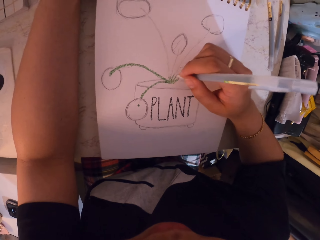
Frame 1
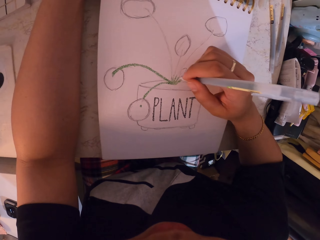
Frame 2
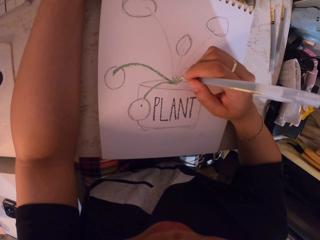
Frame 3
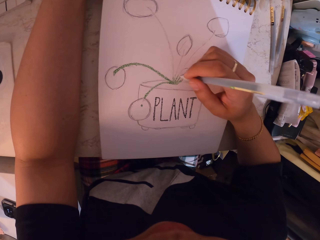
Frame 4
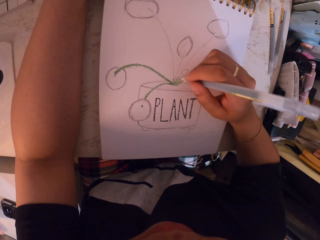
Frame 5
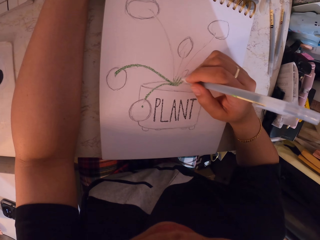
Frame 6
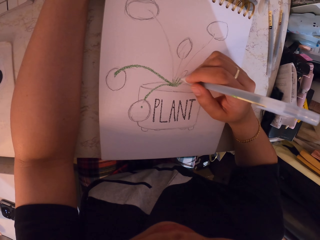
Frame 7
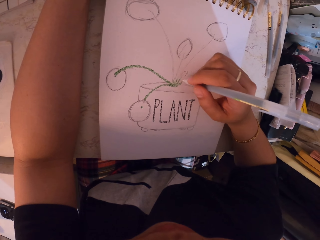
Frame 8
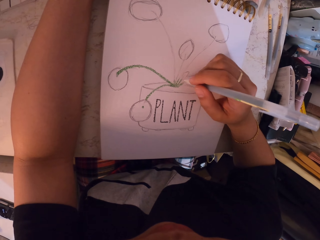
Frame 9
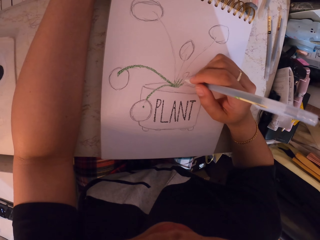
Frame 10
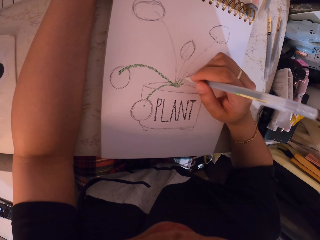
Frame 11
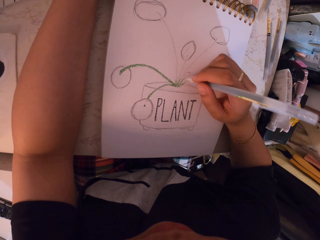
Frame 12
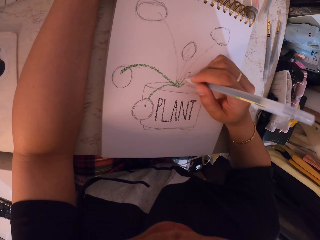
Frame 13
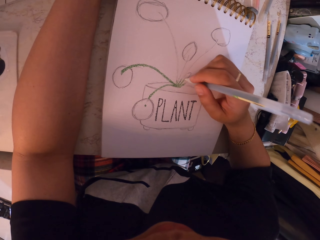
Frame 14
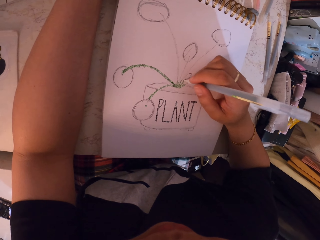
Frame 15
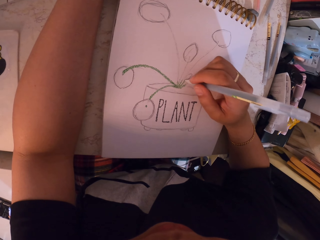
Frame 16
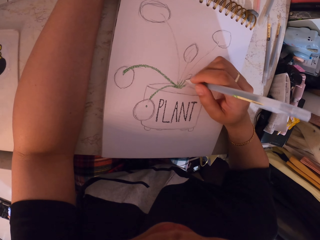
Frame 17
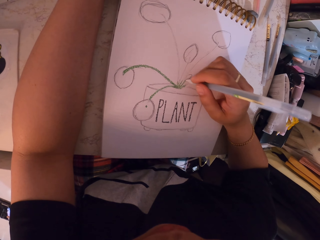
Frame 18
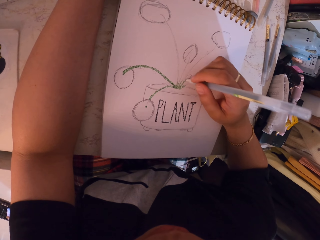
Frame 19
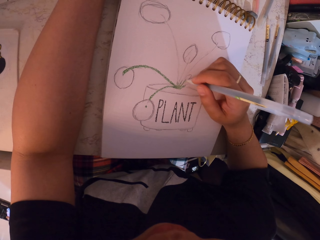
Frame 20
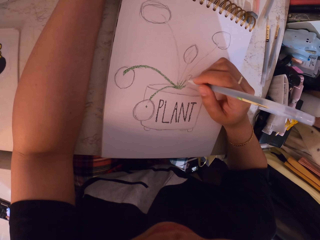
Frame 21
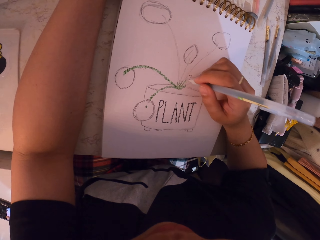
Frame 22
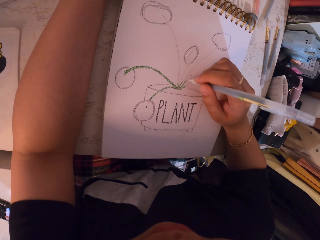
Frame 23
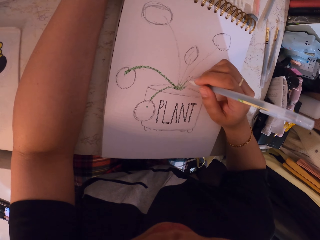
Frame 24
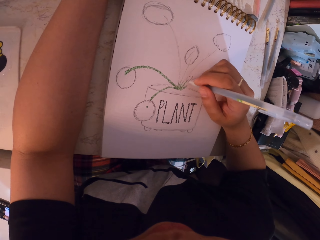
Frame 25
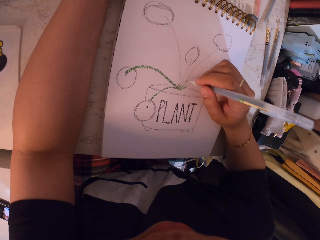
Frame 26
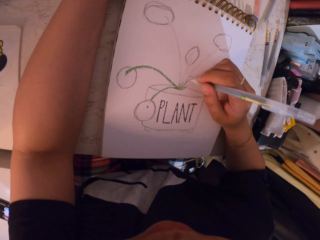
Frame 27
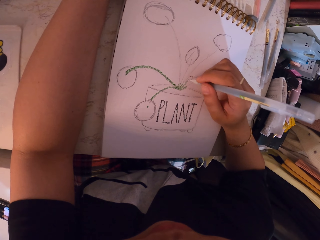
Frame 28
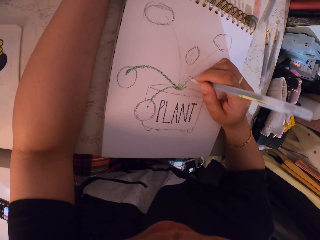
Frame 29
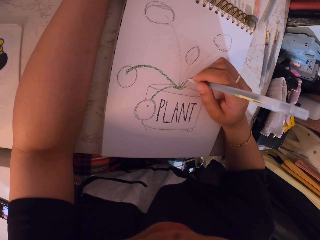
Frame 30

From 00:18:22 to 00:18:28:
The camera wearer paints the picture.

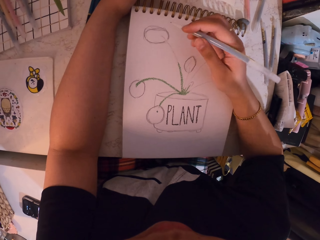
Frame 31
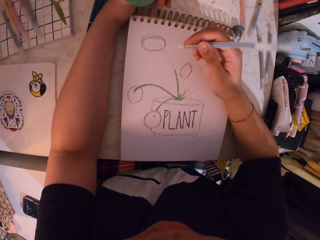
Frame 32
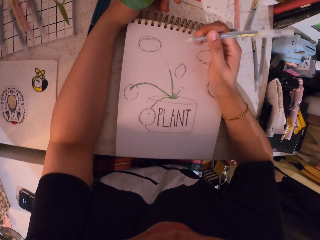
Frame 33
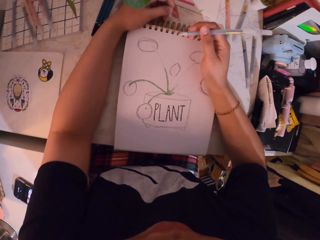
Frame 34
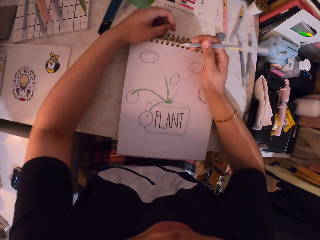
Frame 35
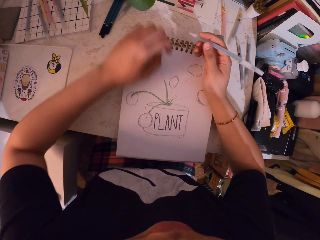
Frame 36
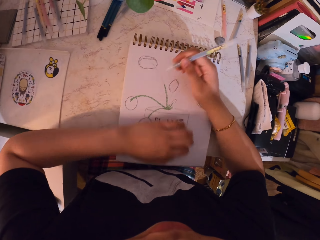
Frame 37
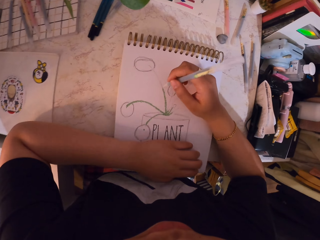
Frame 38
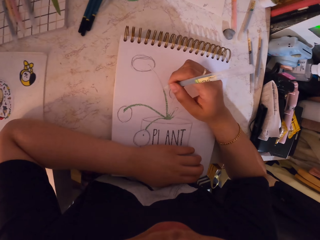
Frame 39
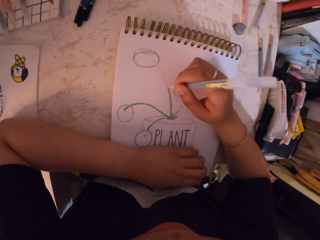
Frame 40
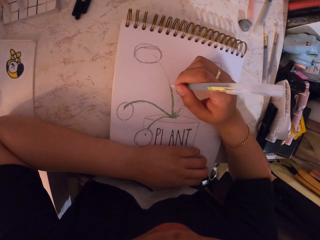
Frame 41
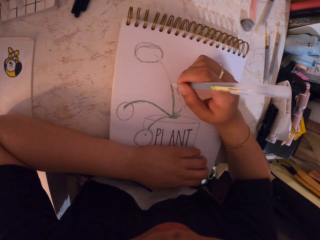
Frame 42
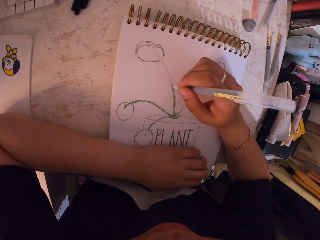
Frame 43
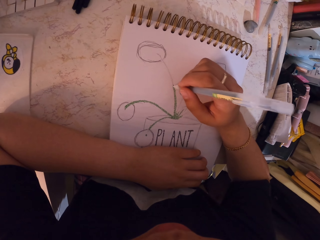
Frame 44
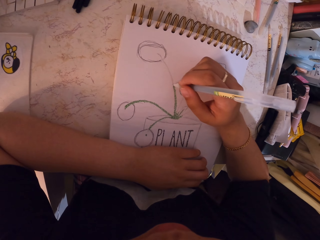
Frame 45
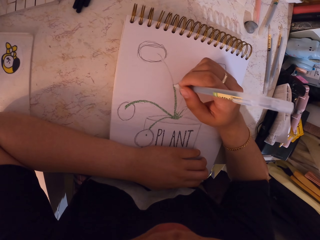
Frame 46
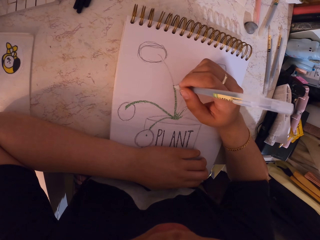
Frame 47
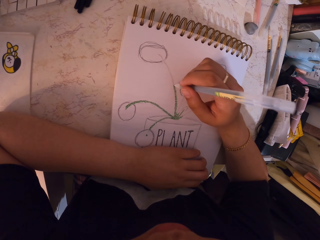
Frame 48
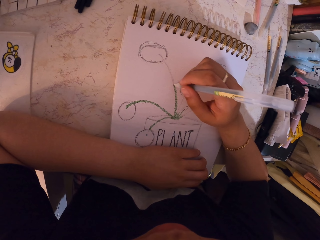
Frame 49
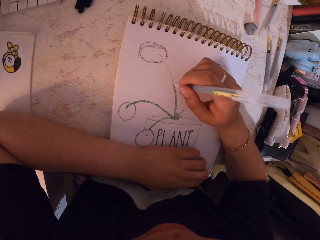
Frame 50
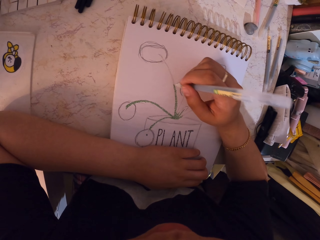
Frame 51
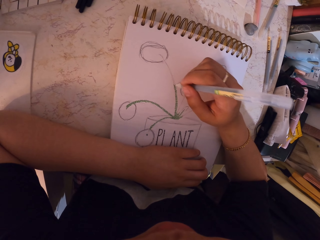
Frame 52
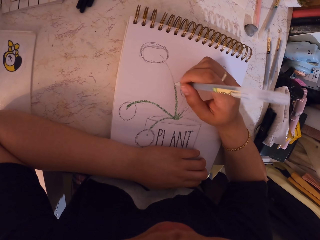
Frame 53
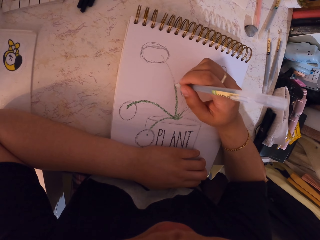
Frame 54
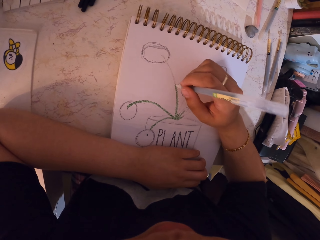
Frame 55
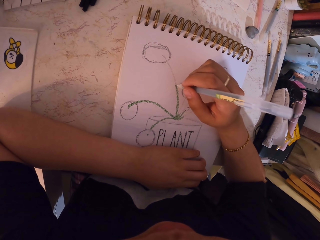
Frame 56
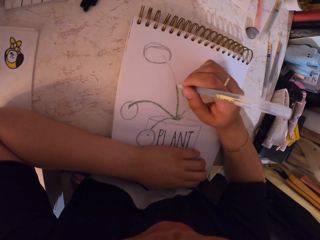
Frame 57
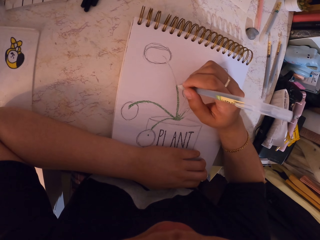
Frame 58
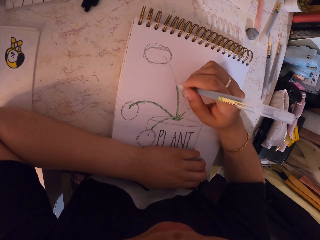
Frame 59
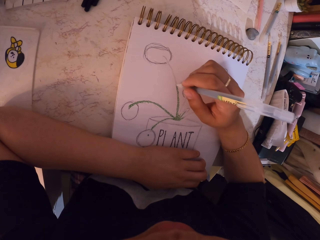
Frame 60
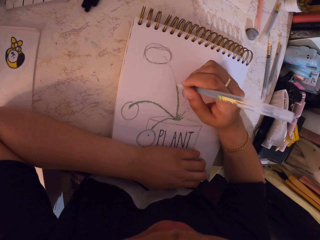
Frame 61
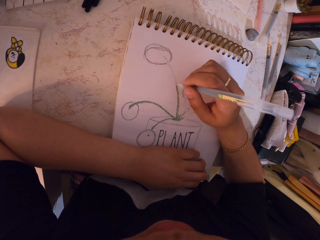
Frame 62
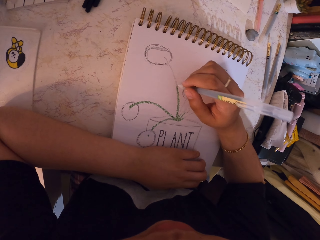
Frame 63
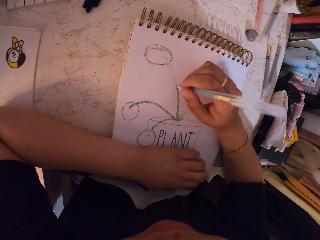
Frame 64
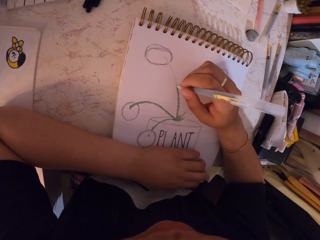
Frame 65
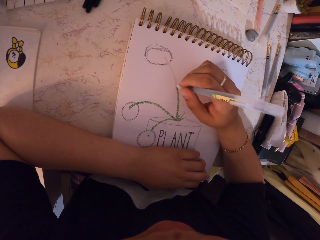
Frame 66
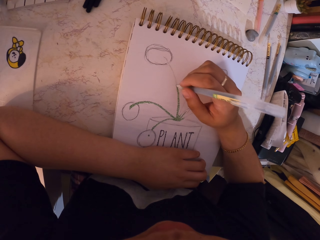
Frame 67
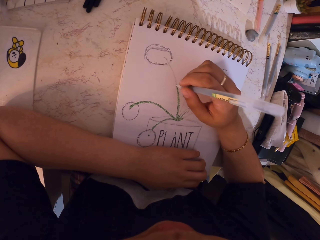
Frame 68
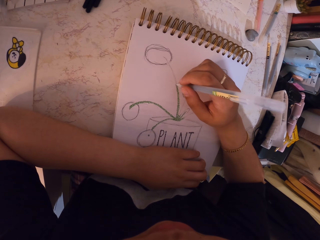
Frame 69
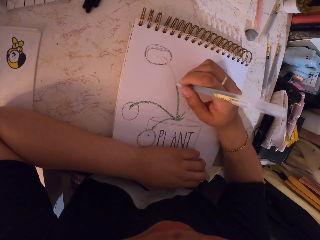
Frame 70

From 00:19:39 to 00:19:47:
The camera wearer changes hand position. They paint the picture.

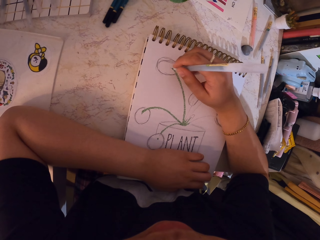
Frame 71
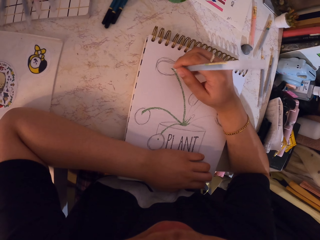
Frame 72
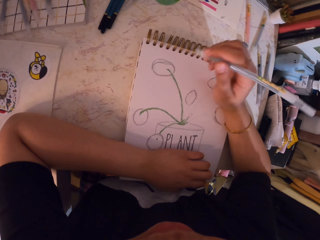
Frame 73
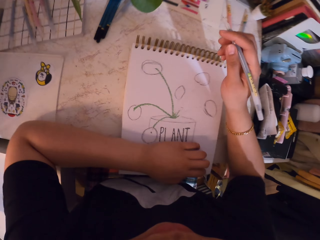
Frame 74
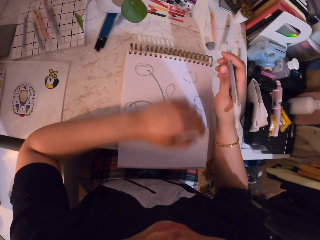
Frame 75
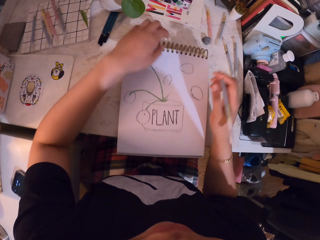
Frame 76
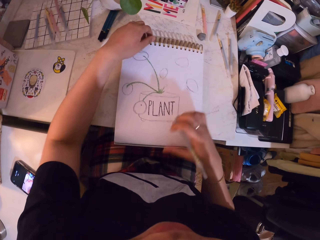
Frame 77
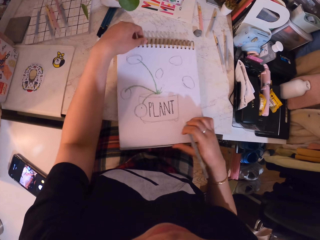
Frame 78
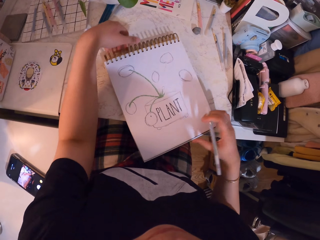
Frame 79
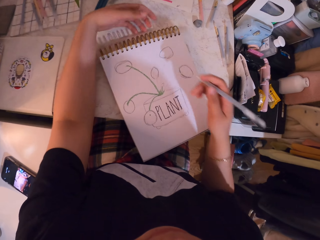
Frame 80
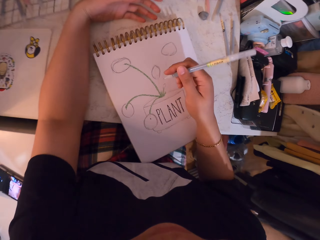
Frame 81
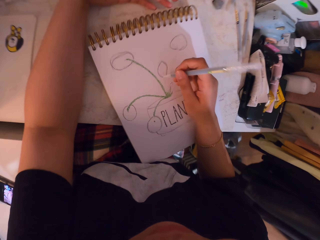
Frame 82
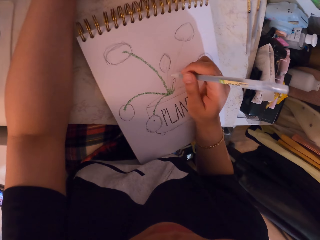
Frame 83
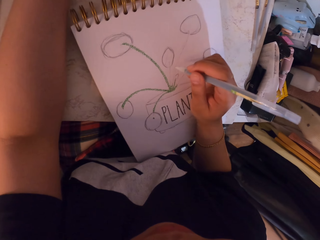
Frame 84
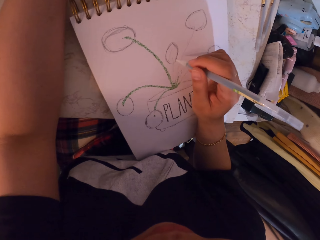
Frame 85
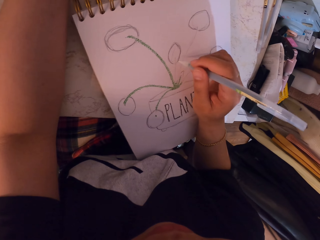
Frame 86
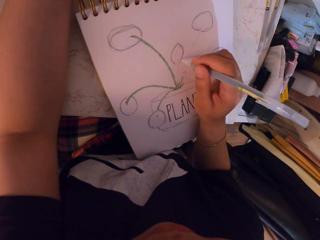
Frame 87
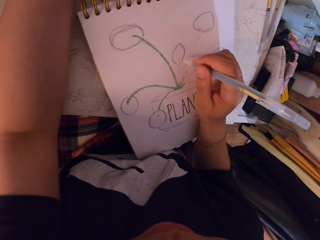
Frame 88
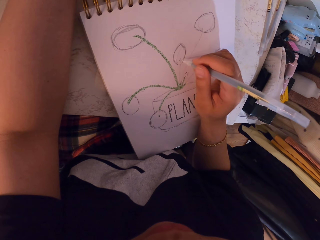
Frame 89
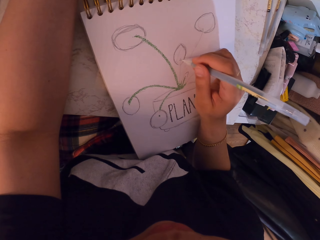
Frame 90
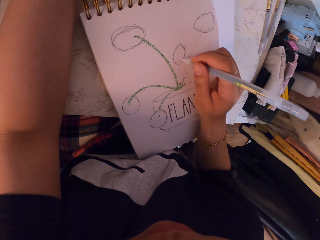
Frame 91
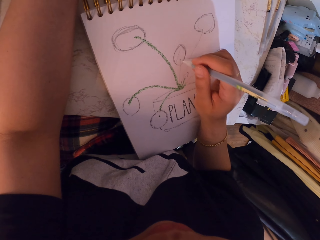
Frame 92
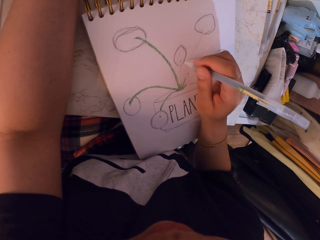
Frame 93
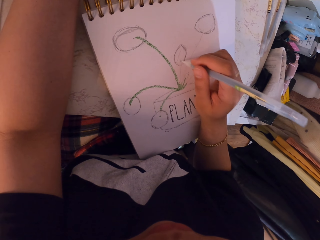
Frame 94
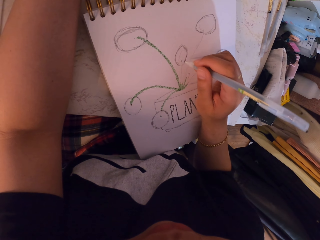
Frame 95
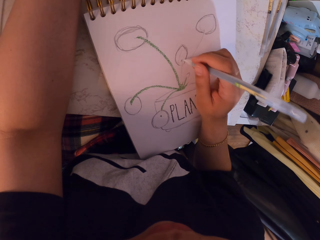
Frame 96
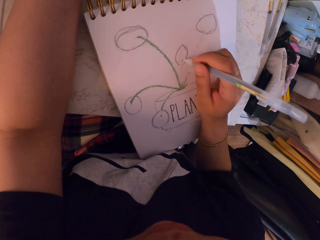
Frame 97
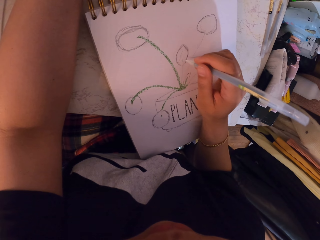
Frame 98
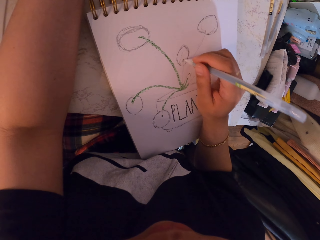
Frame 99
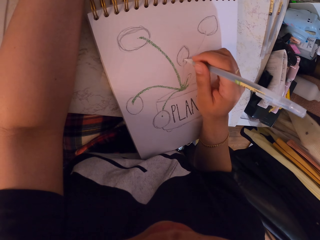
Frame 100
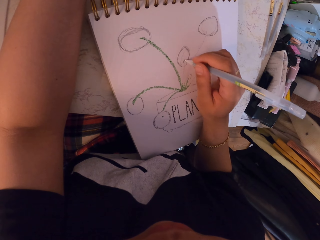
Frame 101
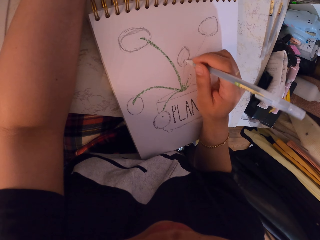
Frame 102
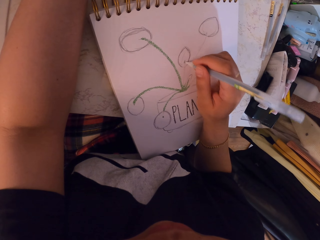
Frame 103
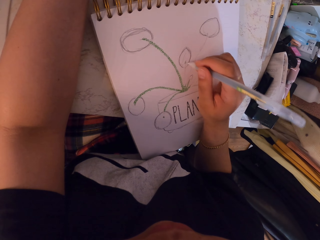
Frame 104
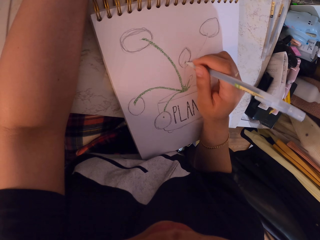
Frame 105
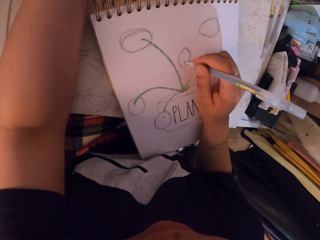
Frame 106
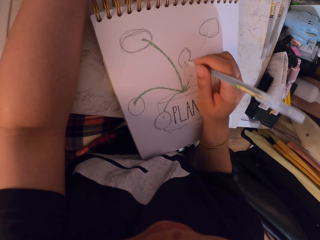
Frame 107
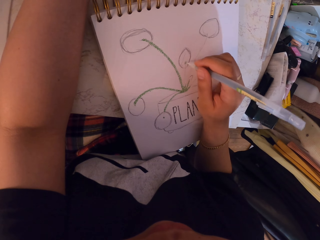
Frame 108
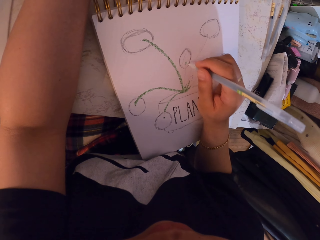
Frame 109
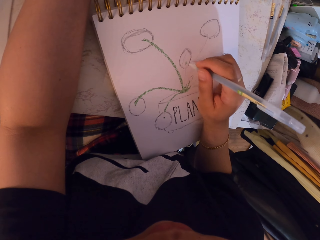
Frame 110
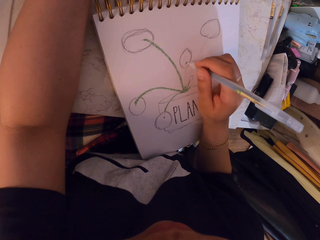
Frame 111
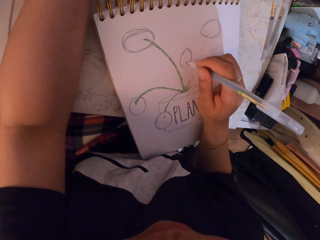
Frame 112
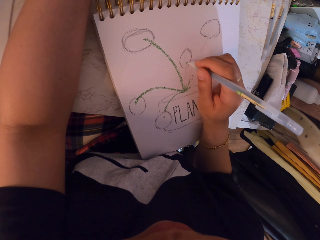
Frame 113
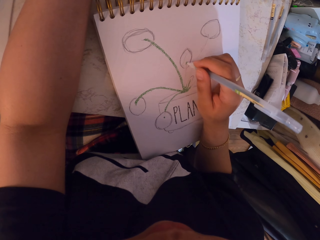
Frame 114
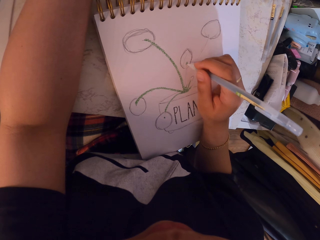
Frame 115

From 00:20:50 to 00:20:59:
The camera wearer turns the book. They paint the picture.
